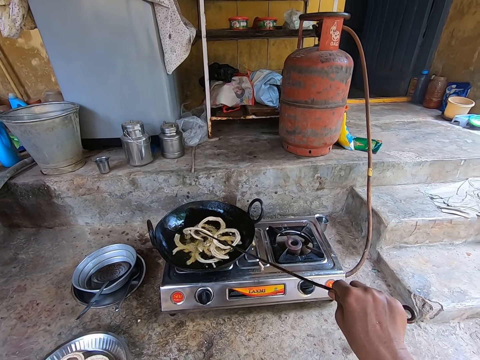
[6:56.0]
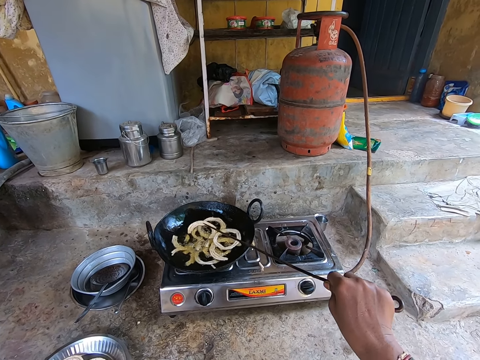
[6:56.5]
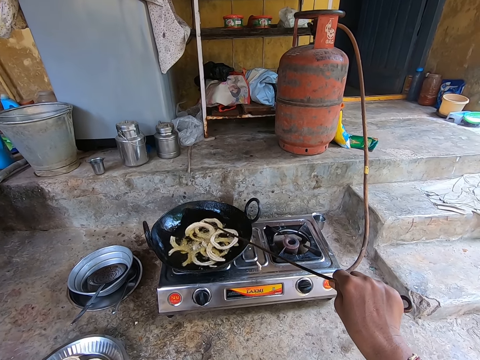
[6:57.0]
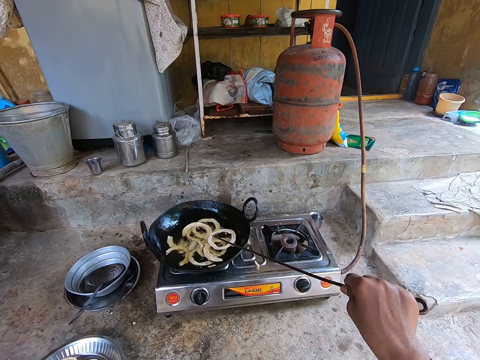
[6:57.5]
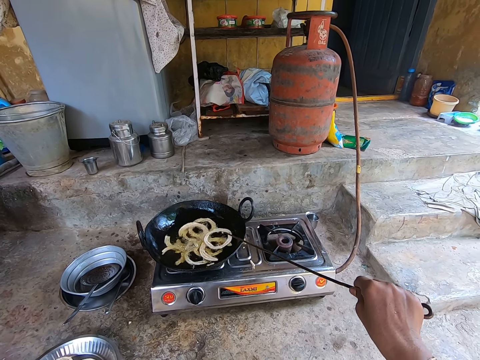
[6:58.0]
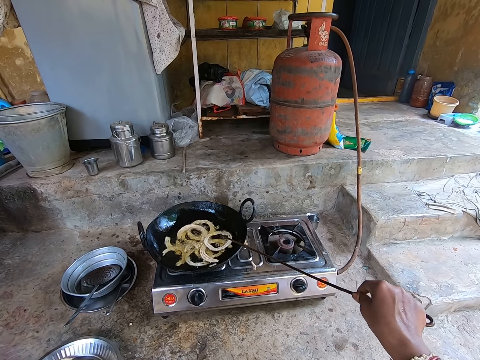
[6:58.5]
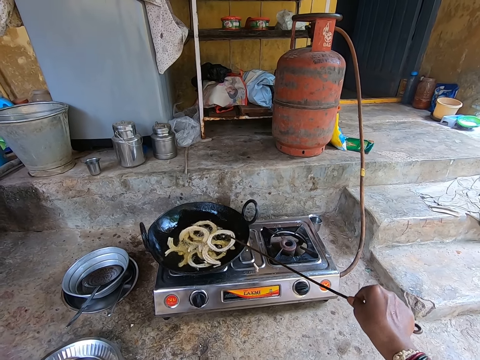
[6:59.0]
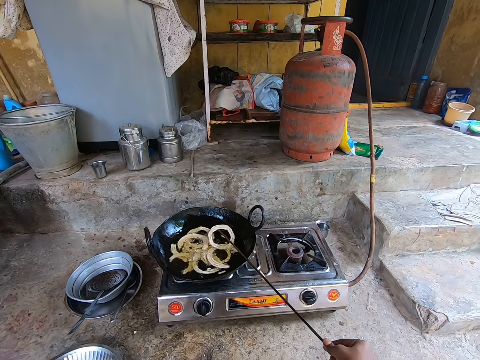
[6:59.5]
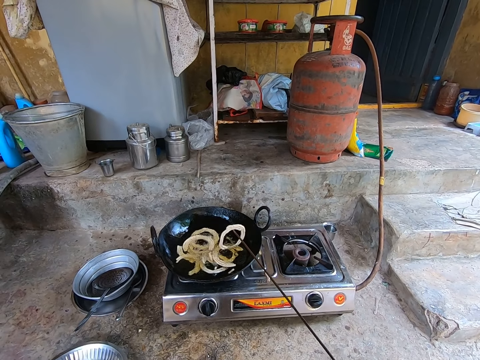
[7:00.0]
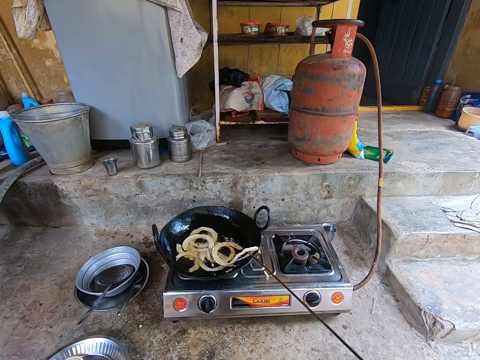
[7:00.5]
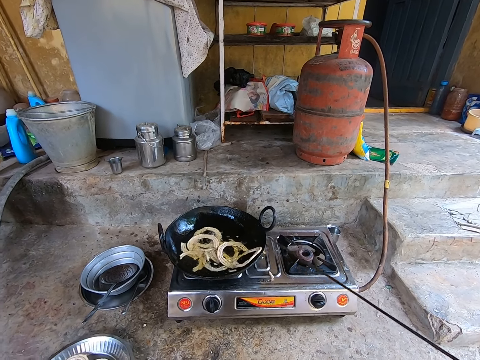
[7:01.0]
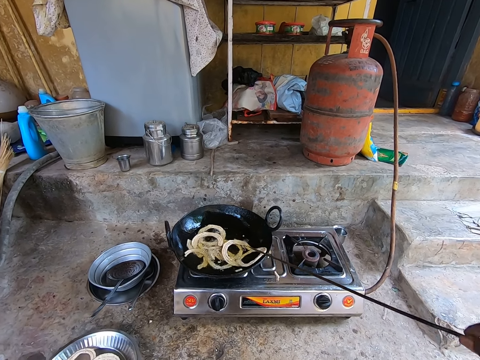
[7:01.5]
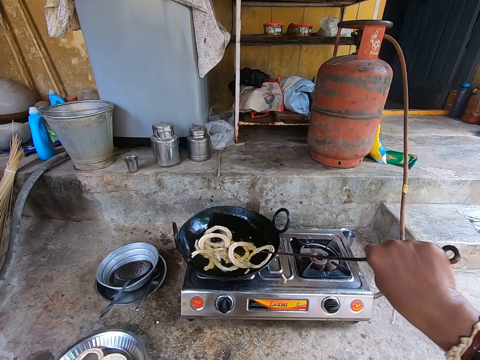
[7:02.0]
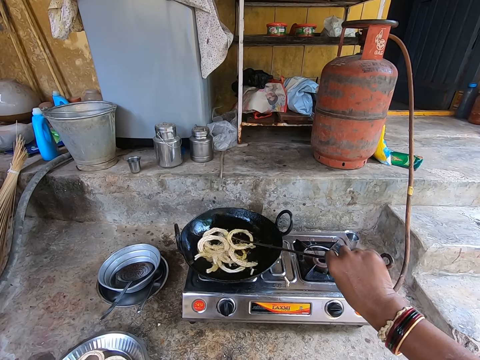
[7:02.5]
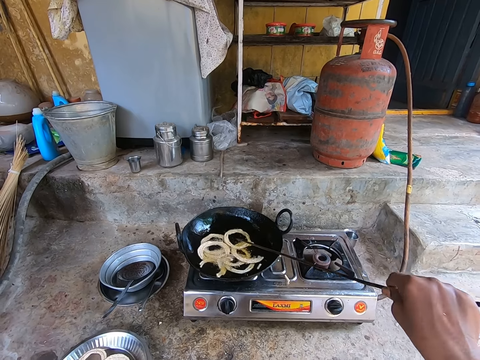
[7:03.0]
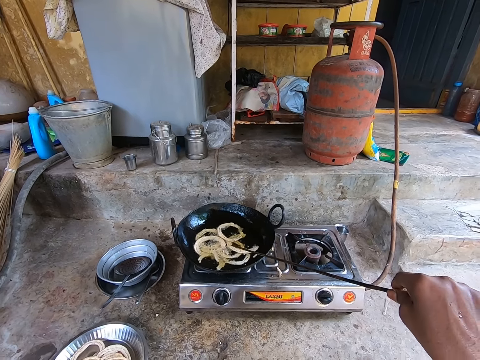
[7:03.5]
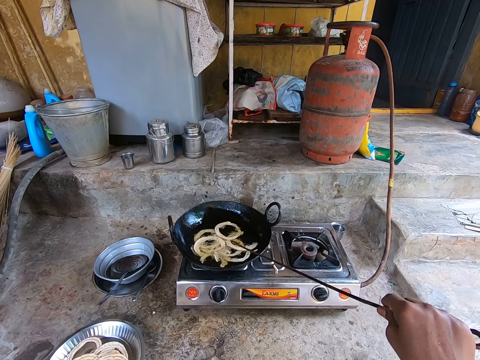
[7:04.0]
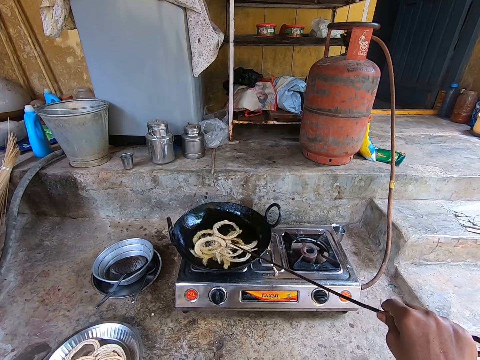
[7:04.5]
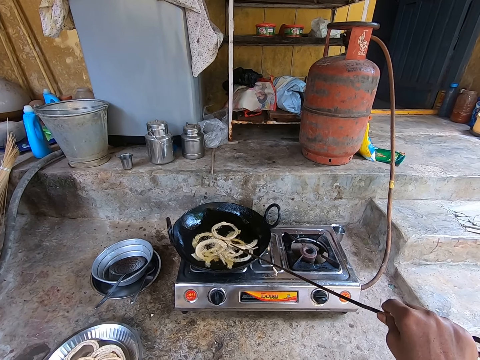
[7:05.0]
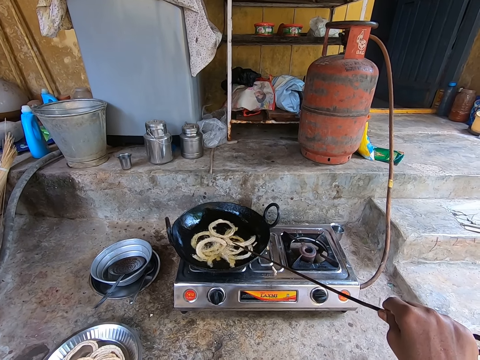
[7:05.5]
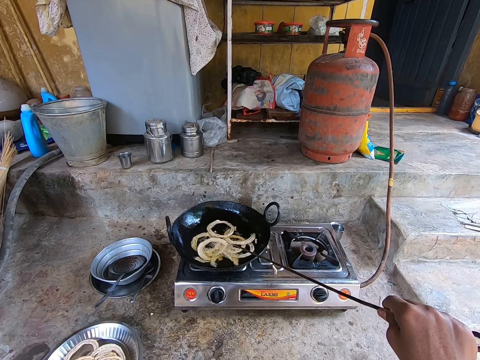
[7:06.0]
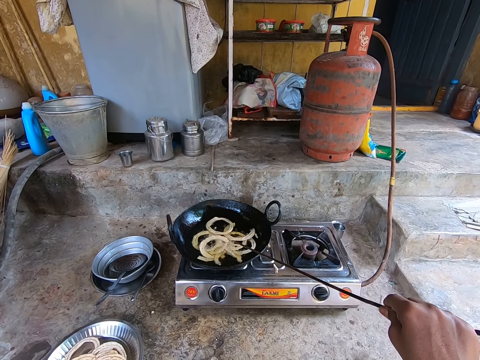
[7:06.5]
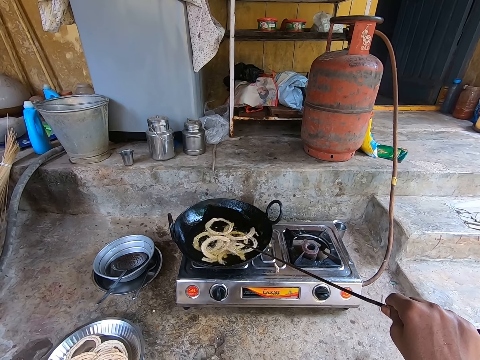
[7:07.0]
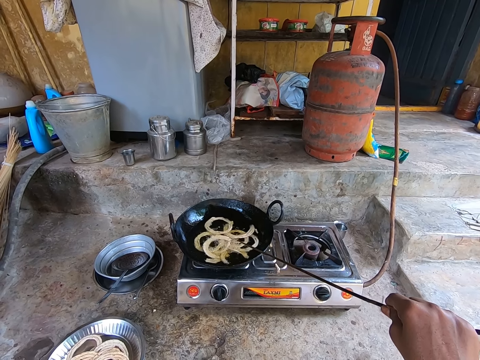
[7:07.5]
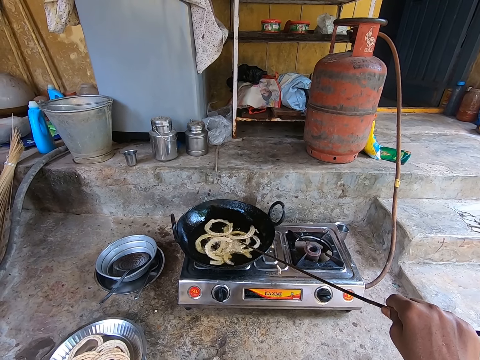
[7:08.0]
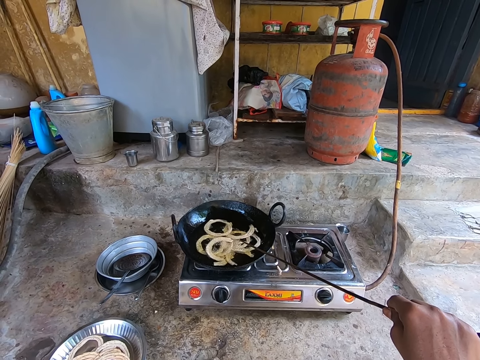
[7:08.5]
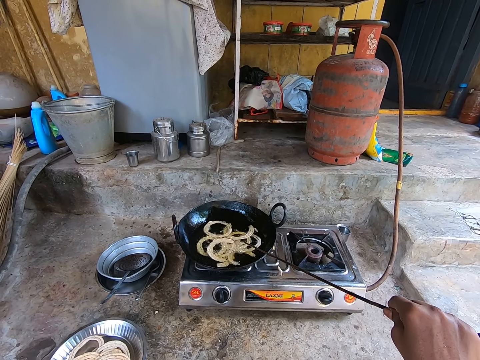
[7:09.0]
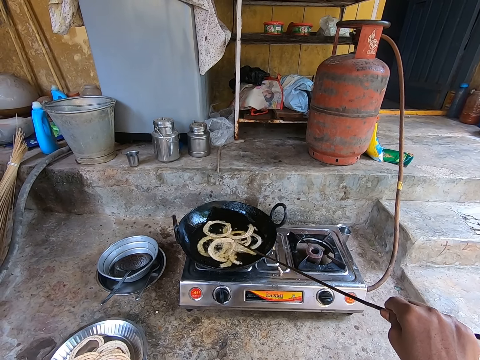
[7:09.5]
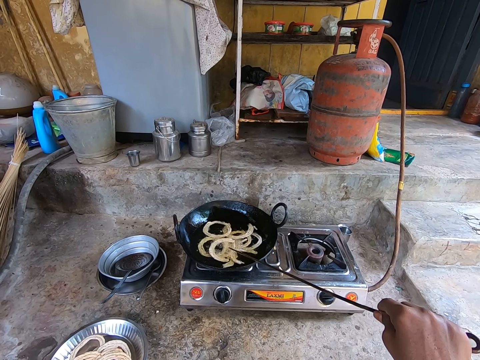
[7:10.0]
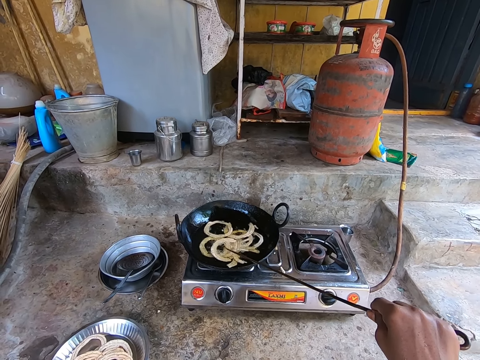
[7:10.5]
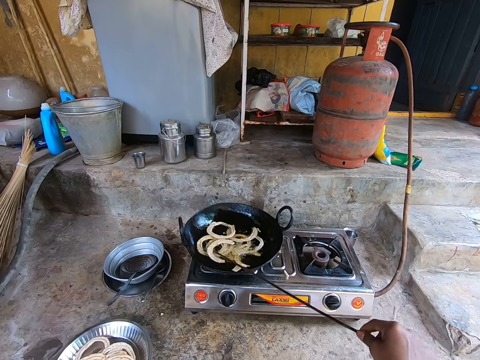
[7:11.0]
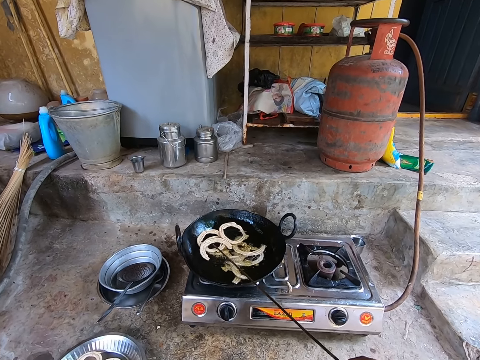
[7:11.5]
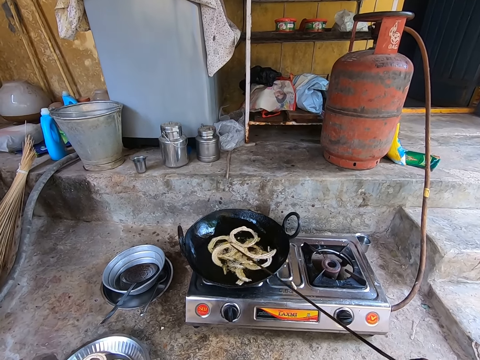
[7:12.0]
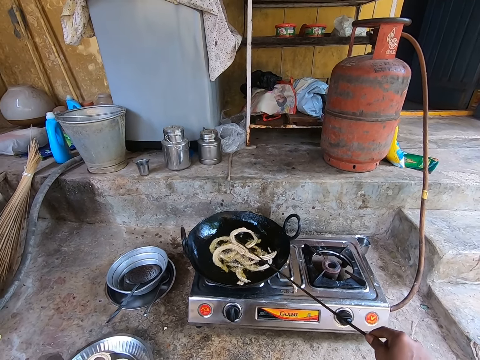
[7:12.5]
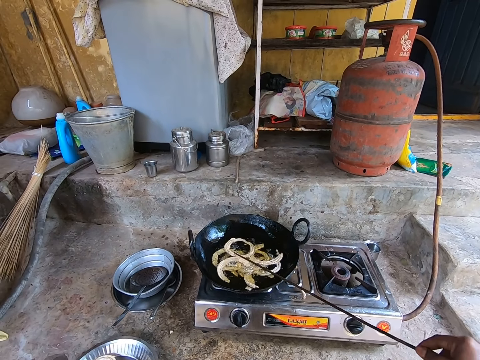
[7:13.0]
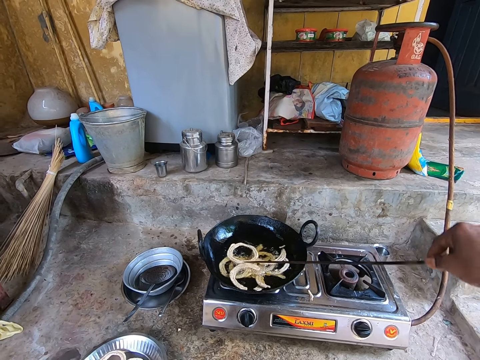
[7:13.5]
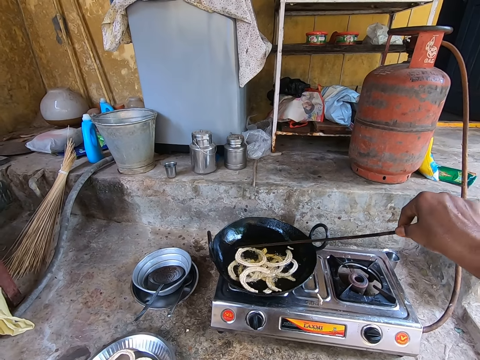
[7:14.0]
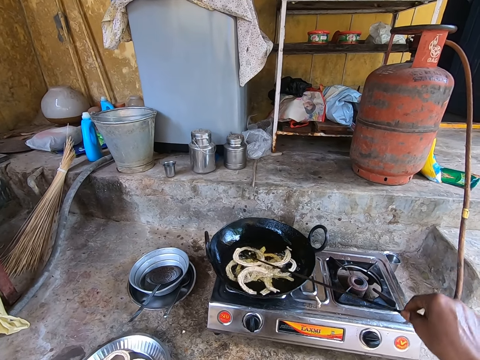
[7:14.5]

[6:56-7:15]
The camera wearer touches something. They hold the stick up. They turn the murukku.

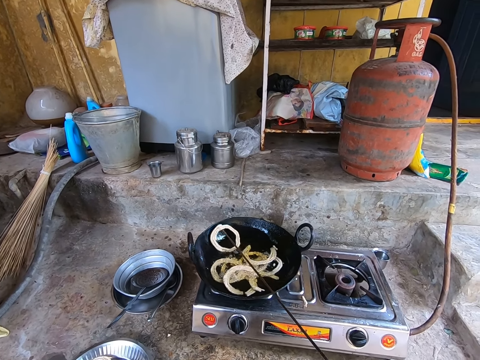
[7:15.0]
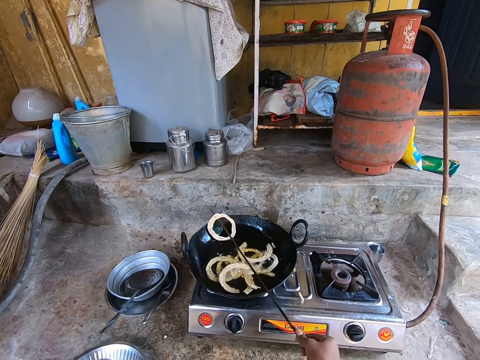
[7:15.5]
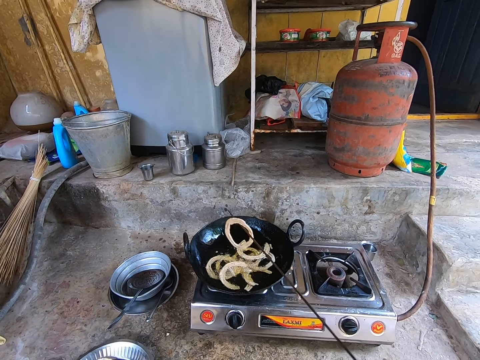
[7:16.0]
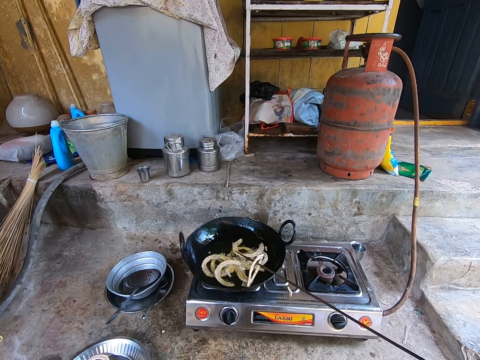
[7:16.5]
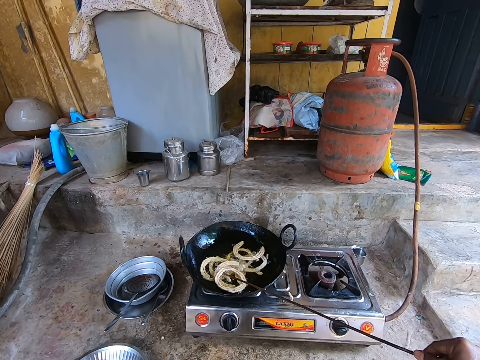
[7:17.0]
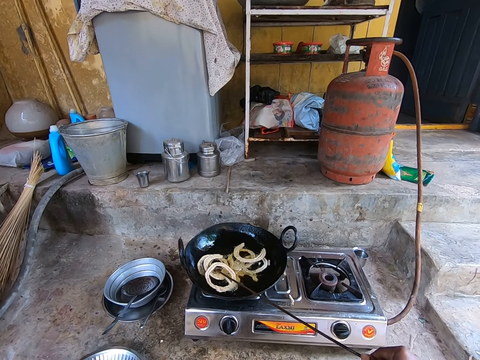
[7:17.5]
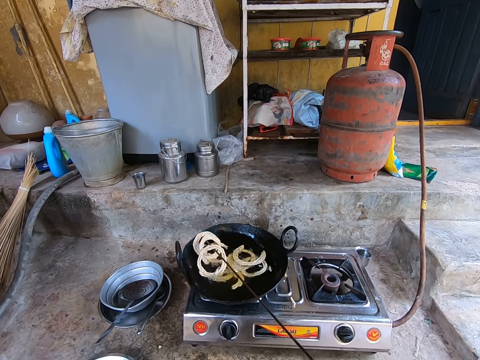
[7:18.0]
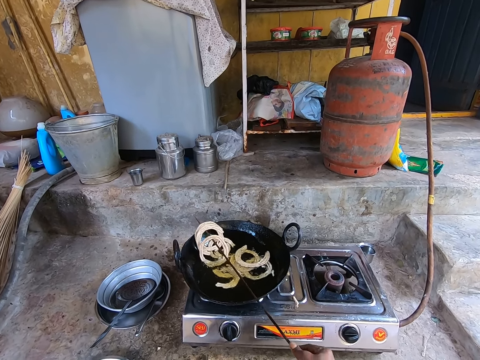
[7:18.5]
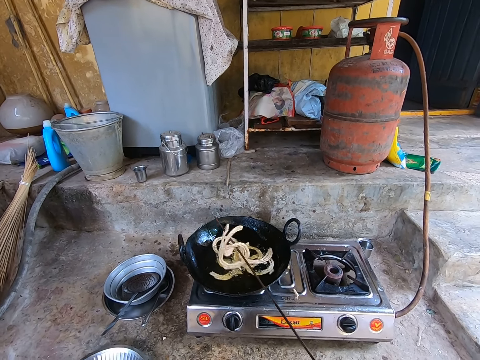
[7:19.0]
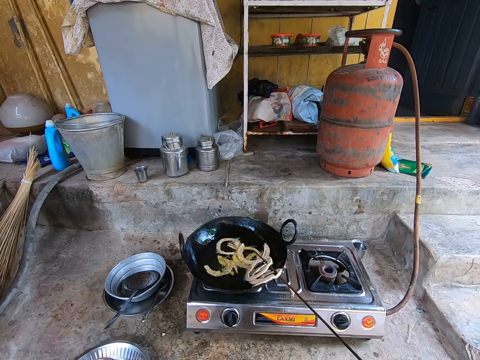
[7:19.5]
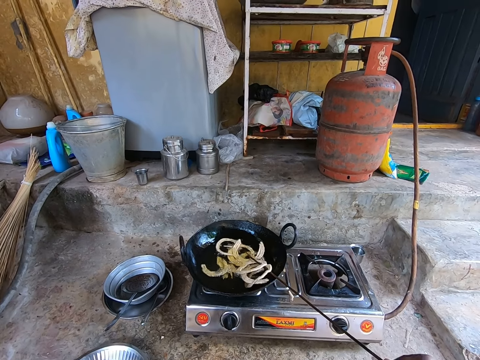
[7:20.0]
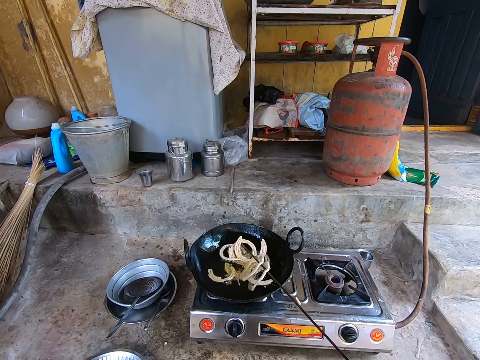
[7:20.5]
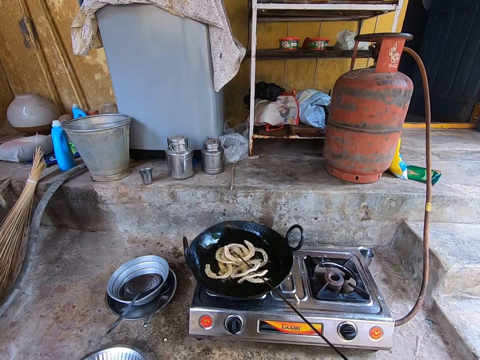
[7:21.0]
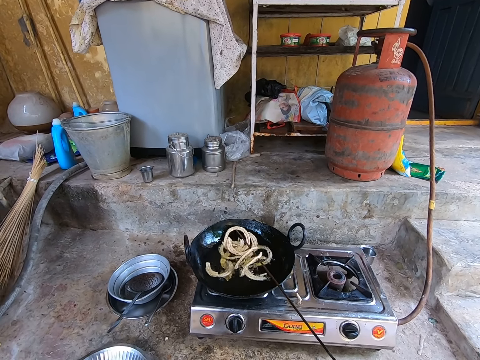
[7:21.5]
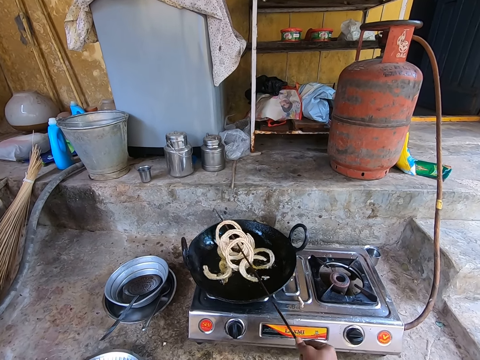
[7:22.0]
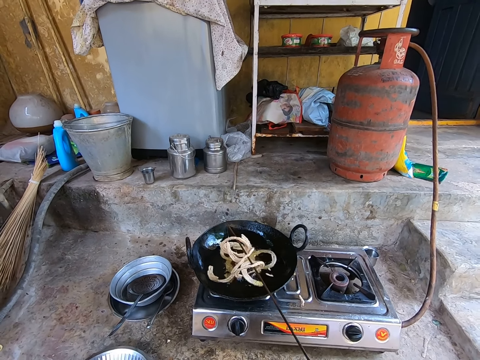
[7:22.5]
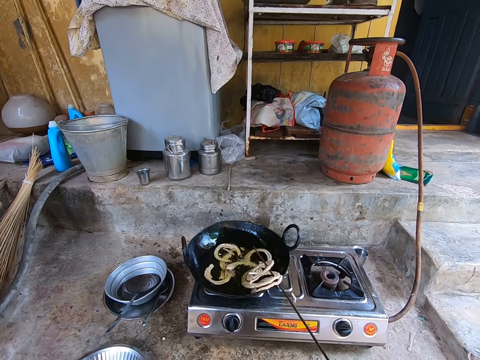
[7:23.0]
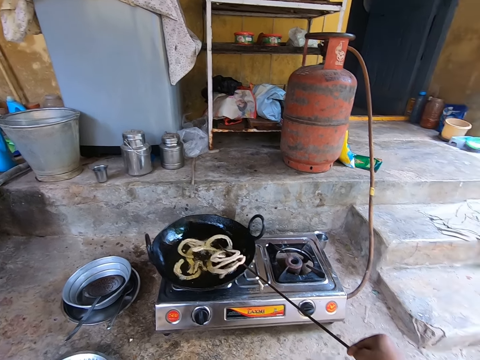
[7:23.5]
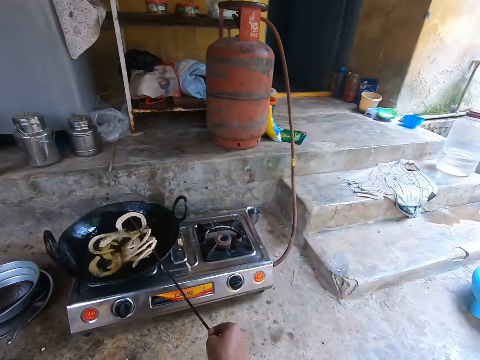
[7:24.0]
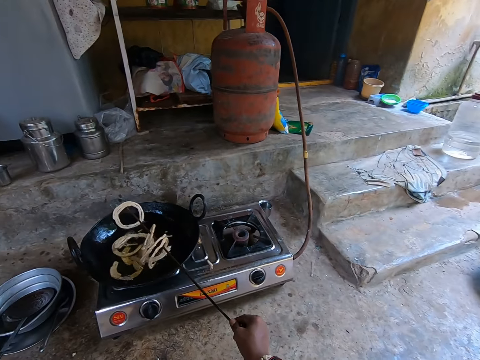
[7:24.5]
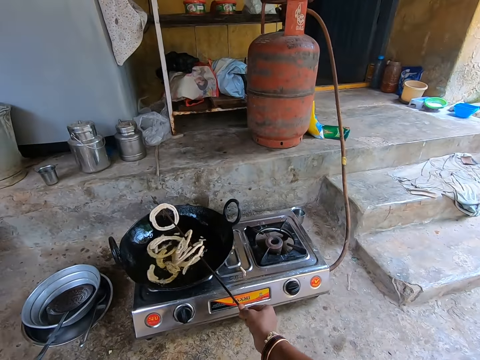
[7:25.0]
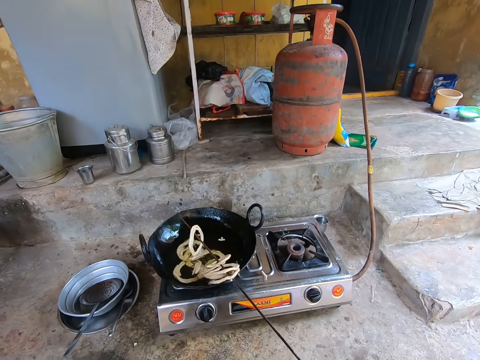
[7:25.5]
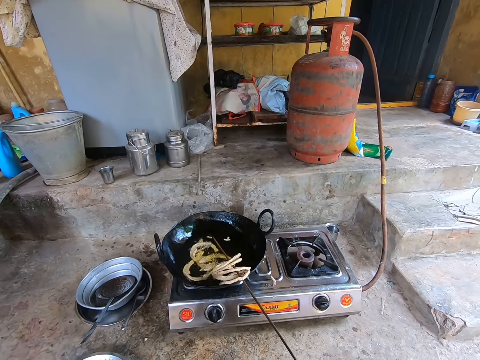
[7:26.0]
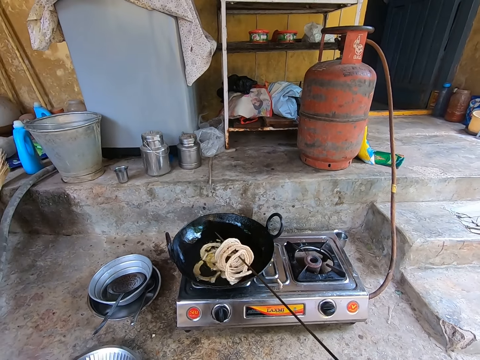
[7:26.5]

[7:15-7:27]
The camera wearer collects the murukku. They mix something in the fire.
